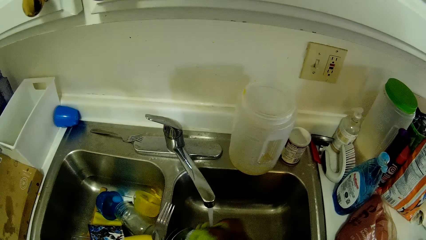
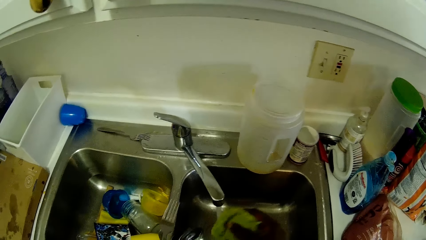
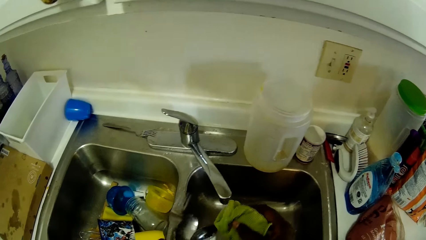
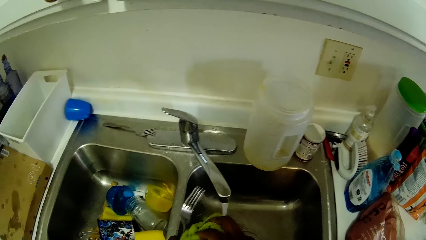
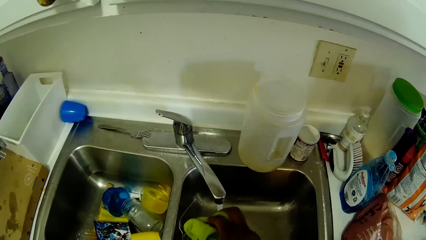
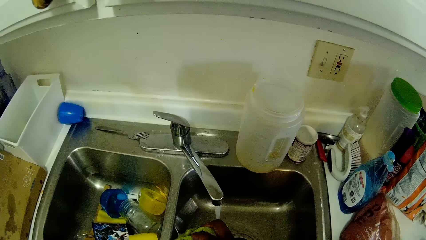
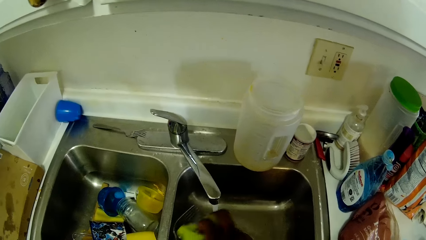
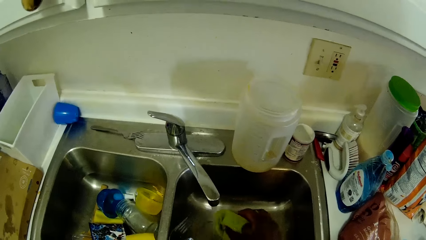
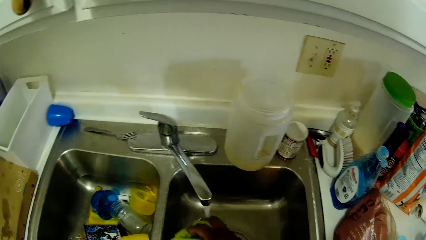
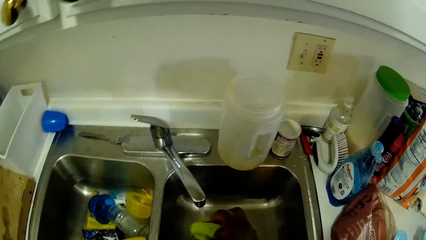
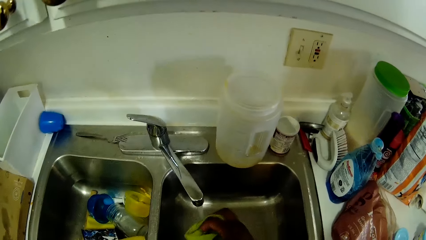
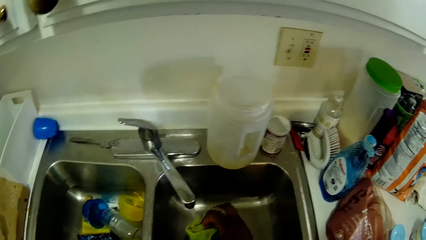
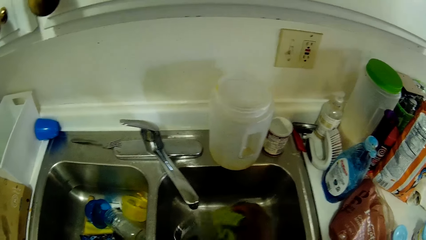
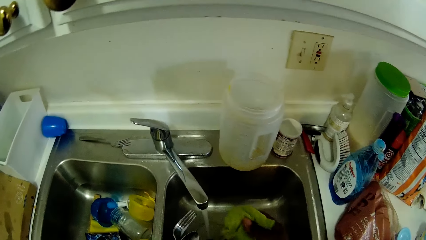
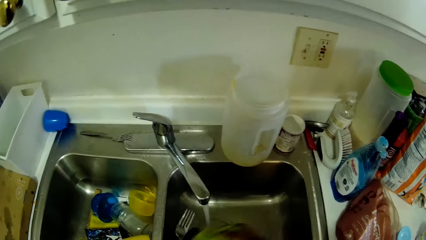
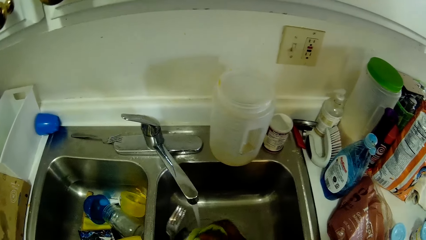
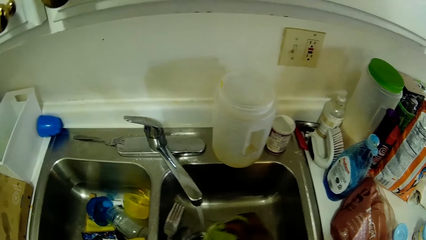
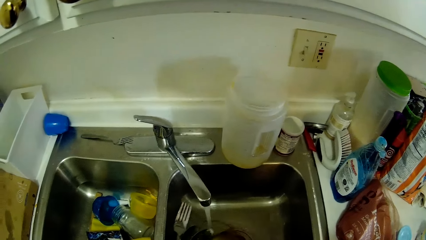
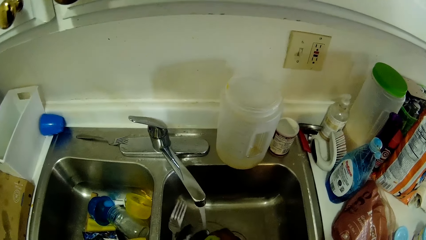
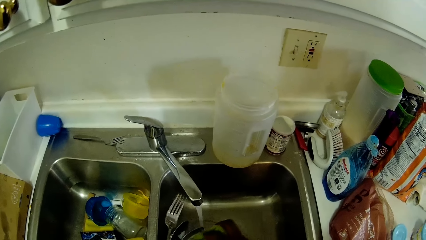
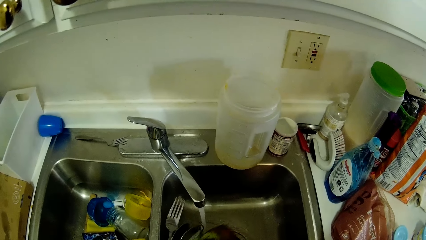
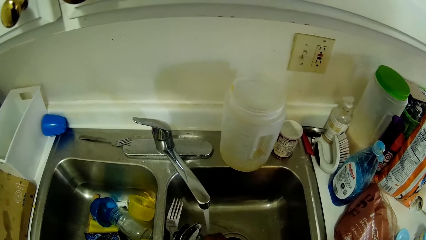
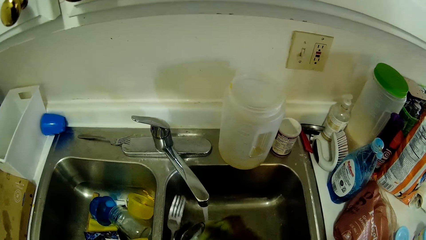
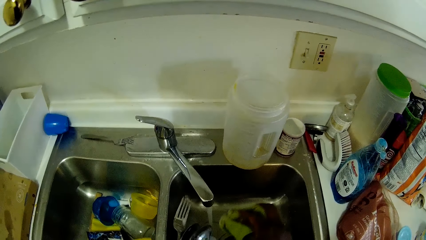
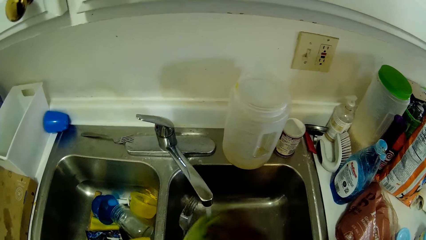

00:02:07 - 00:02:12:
The camera wearer scrubs the spoons.

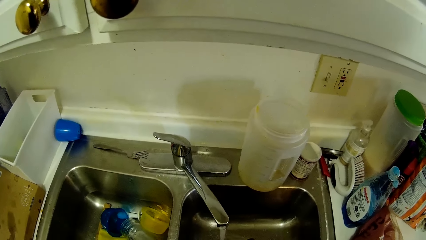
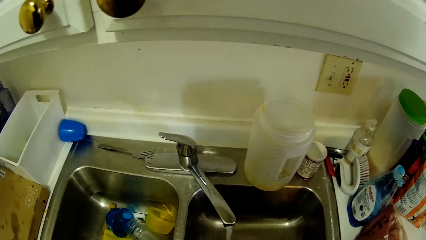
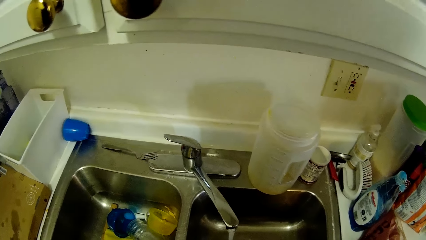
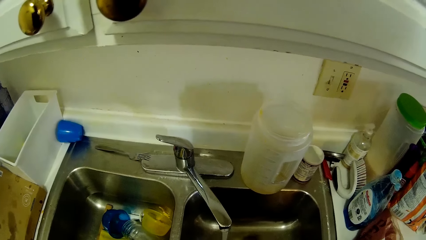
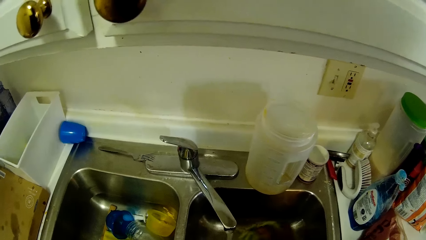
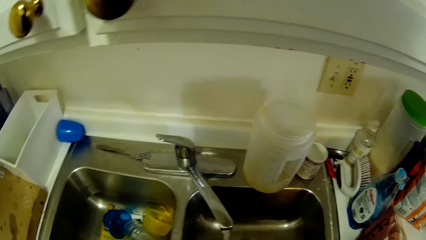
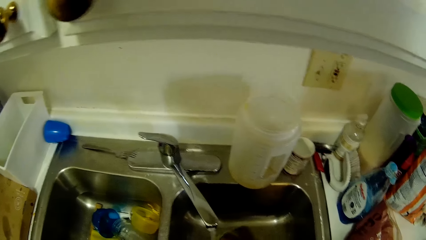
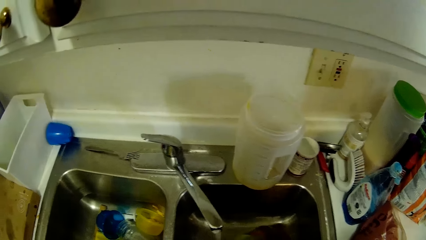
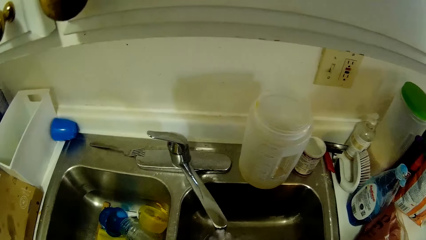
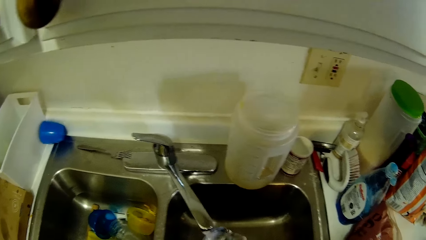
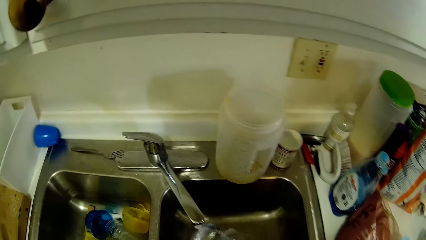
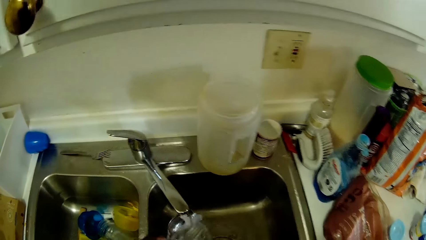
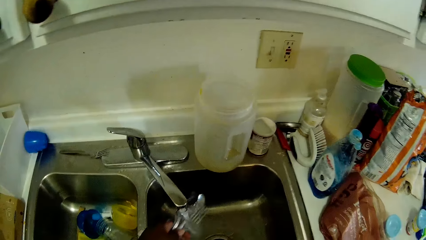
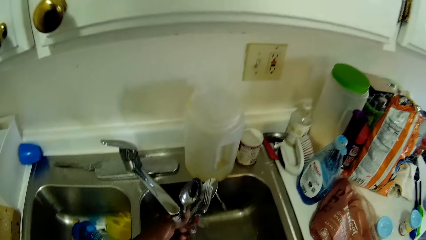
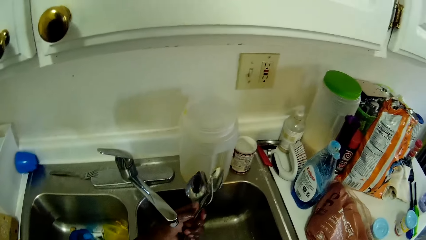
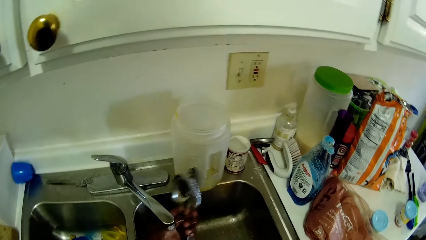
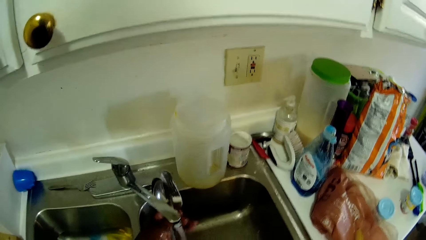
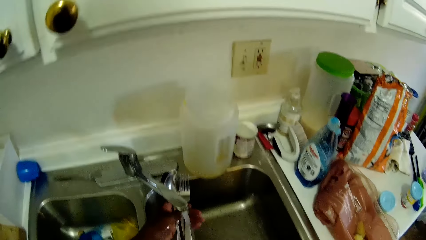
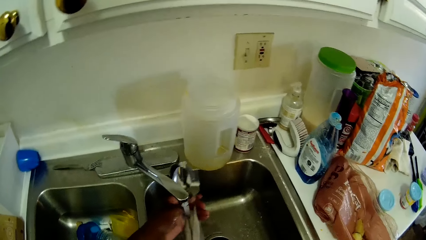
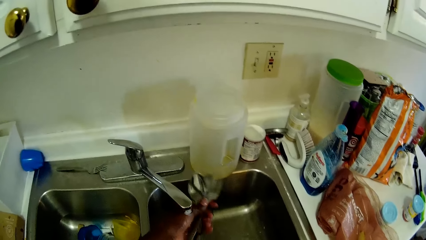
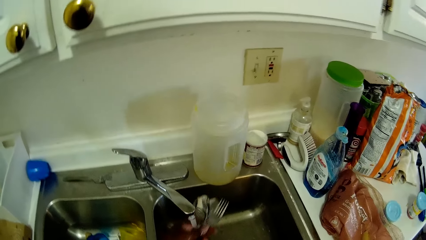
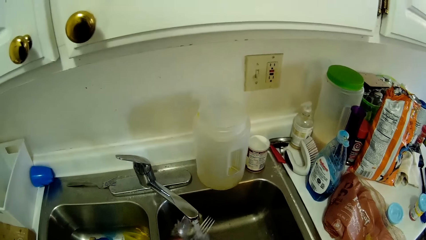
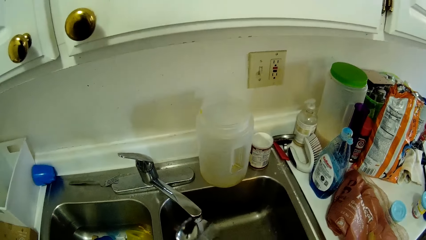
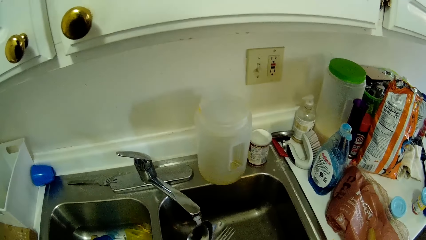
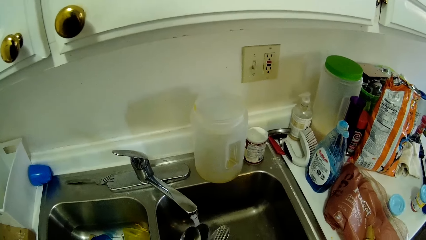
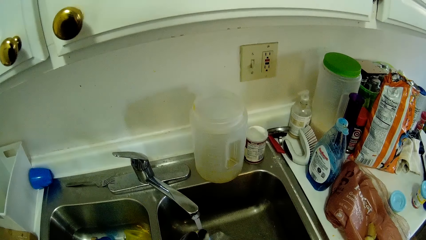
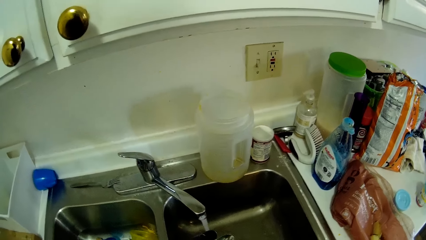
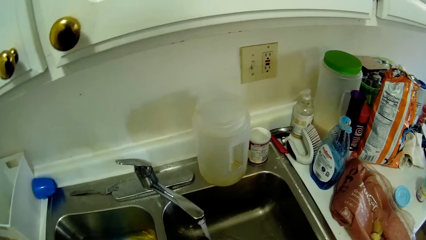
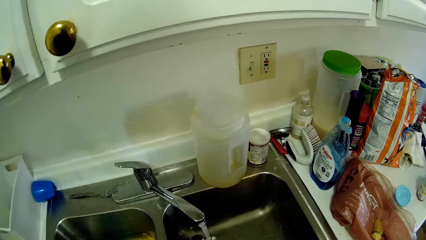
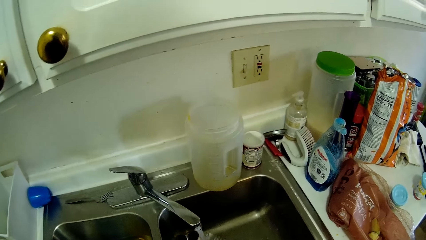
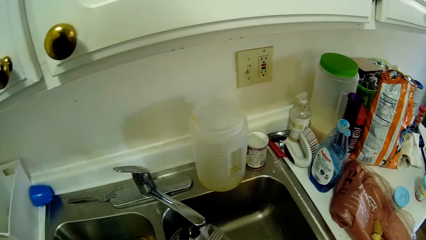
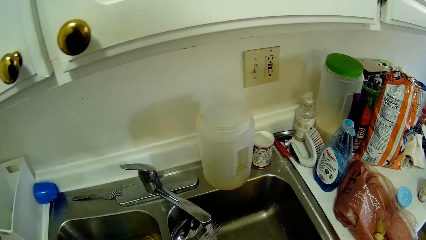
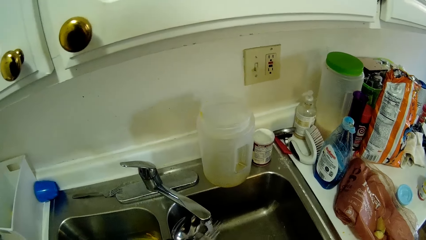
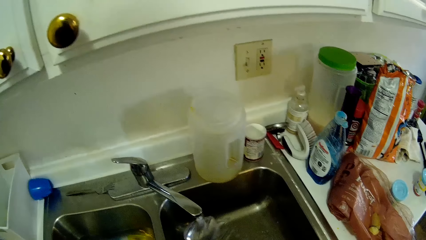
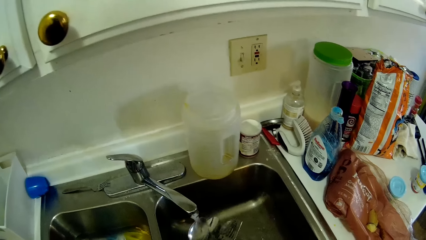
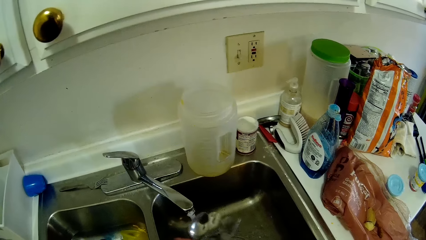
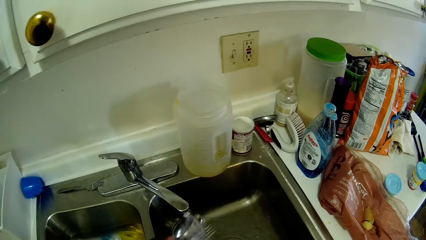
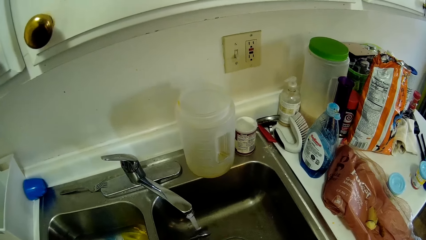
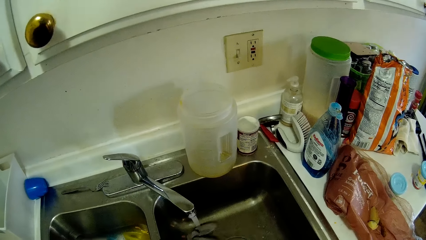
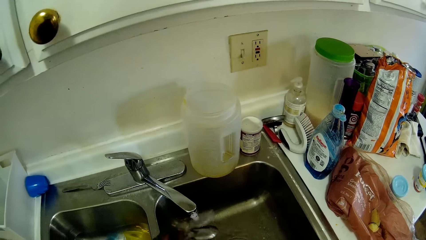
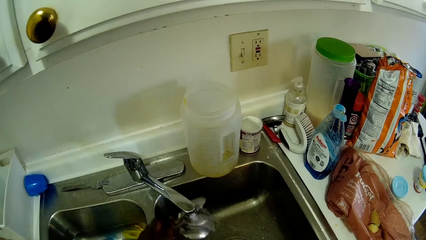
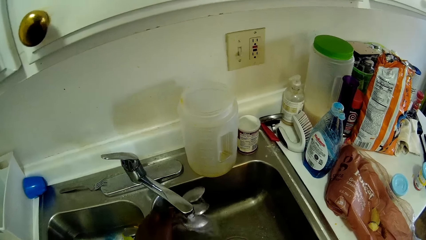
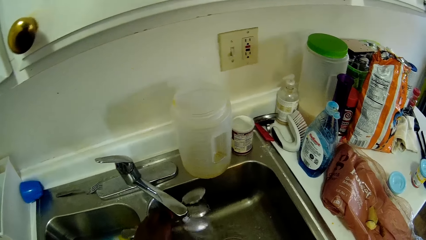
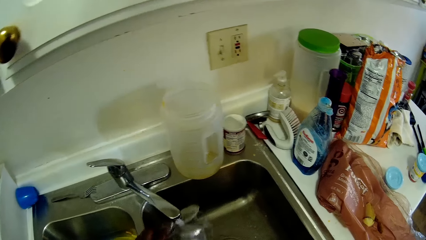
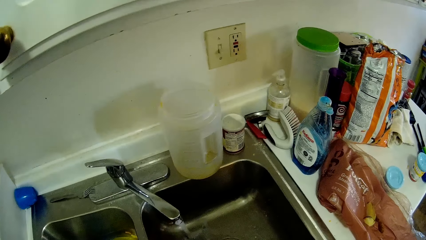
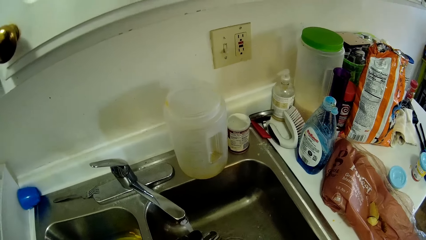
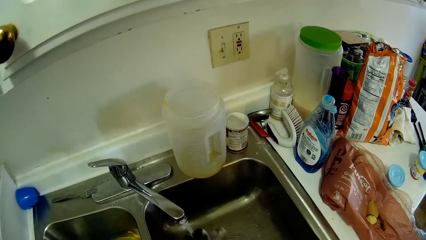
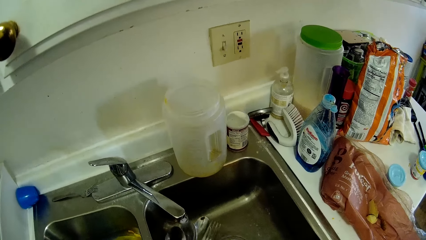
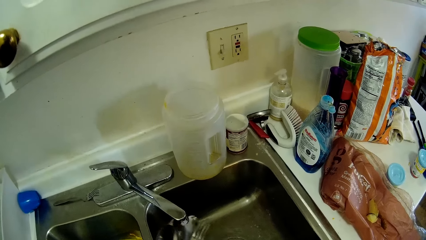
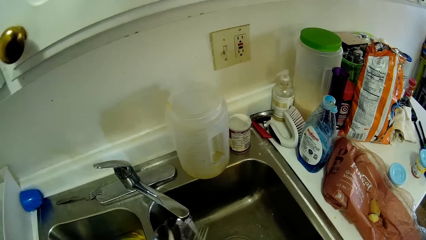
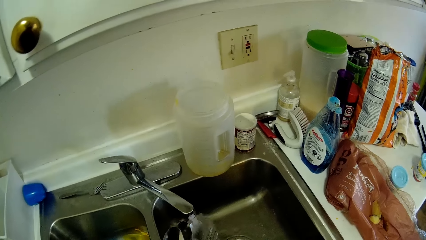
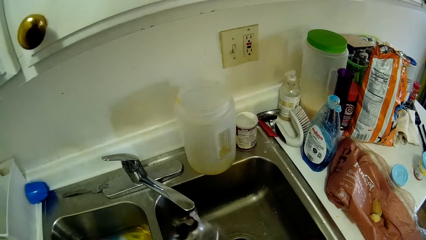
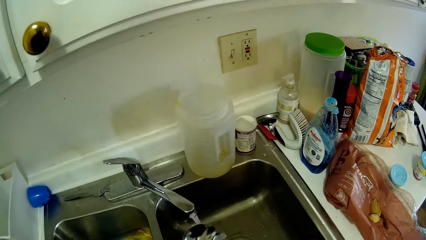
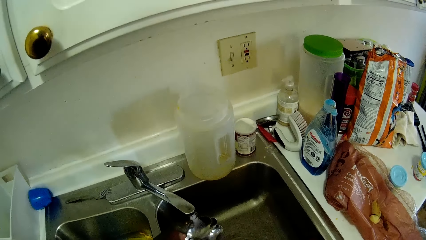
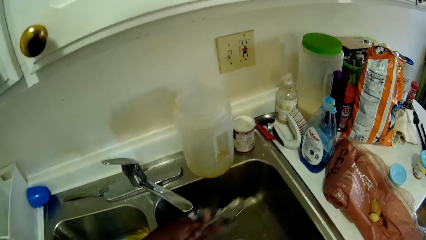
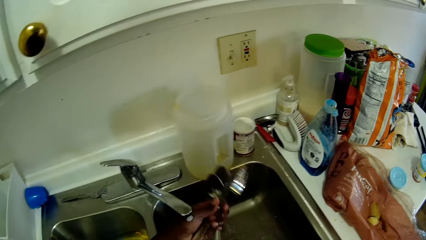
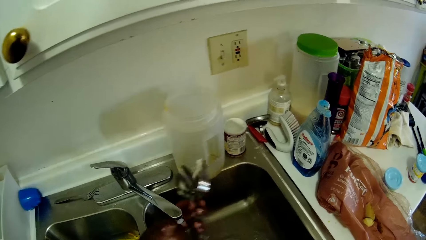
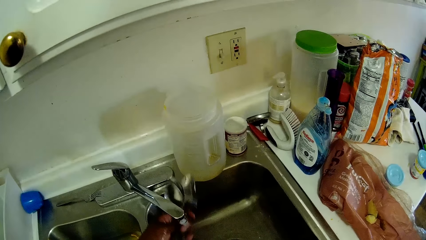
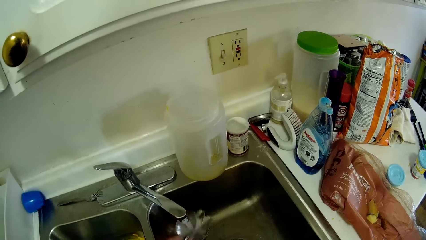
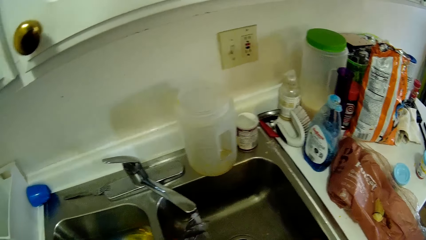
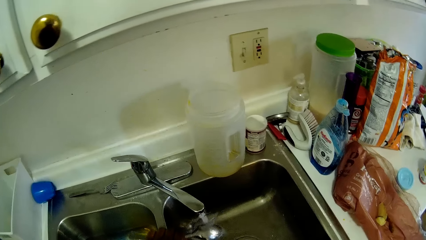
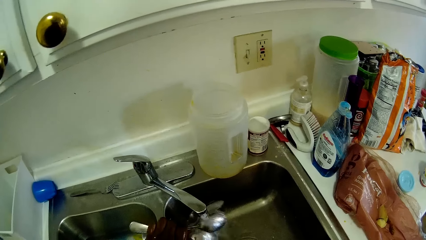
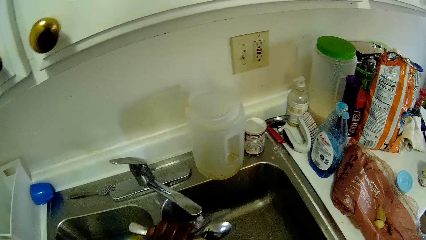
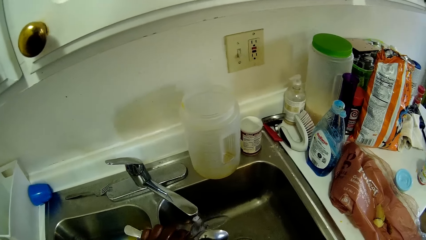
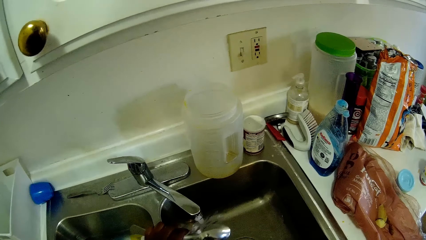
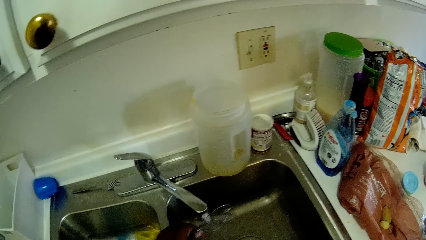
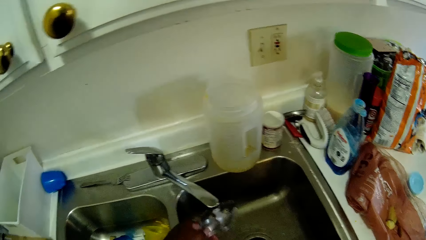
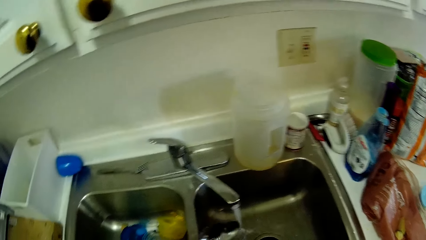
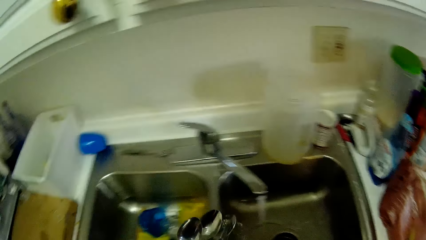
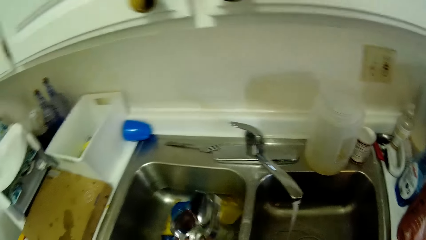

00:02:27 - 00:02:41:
The camera wearer rinses the spoons and the fork in her left hand in the right side of the sink.
